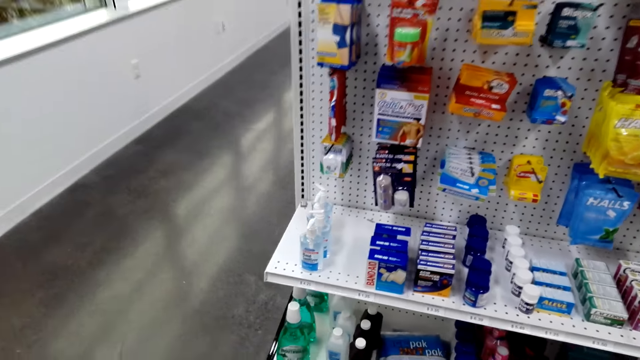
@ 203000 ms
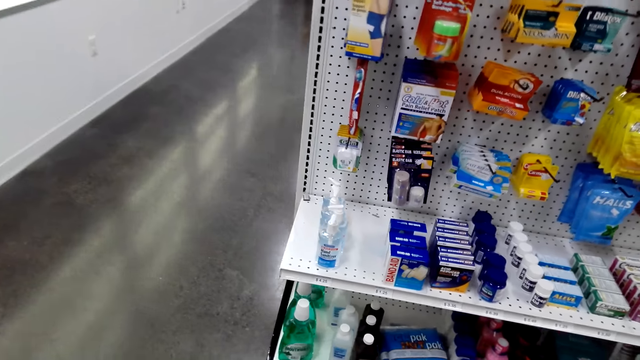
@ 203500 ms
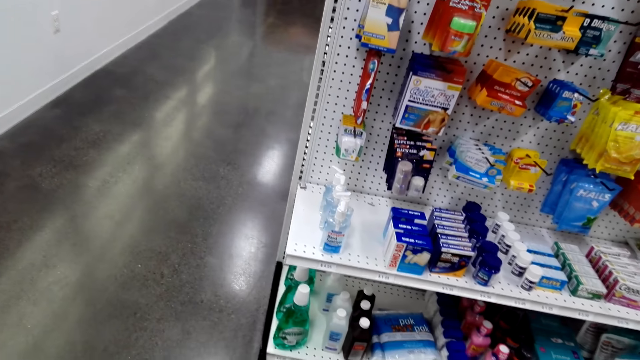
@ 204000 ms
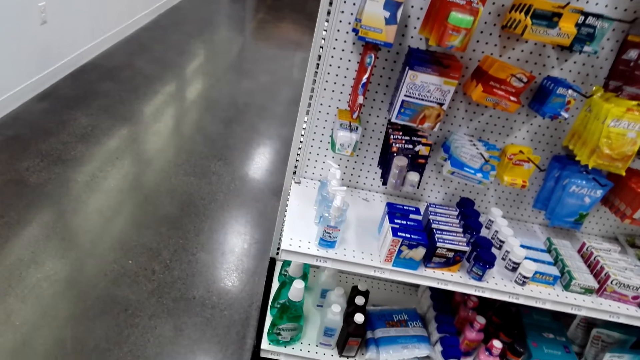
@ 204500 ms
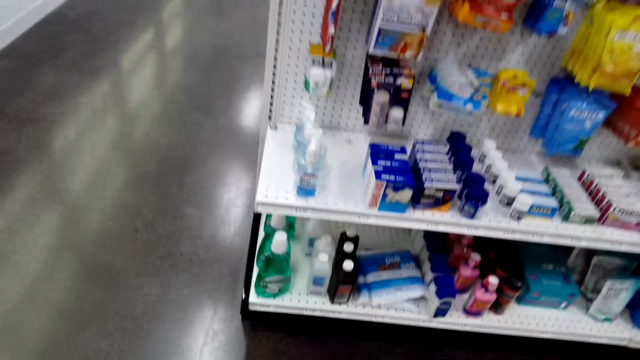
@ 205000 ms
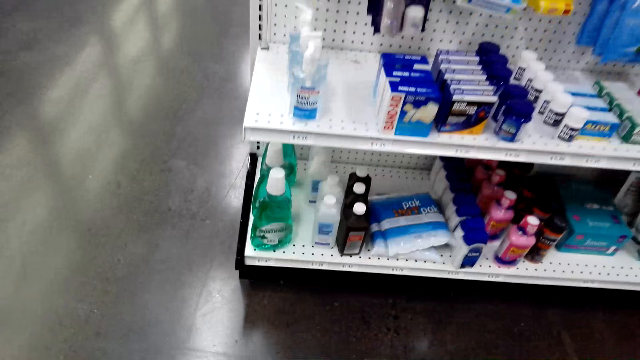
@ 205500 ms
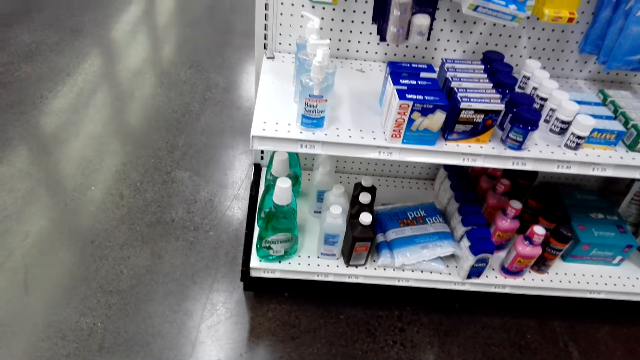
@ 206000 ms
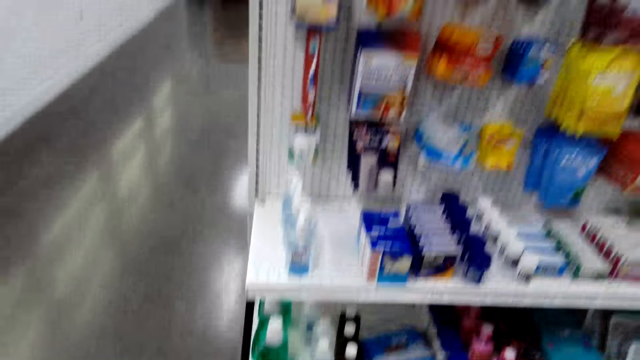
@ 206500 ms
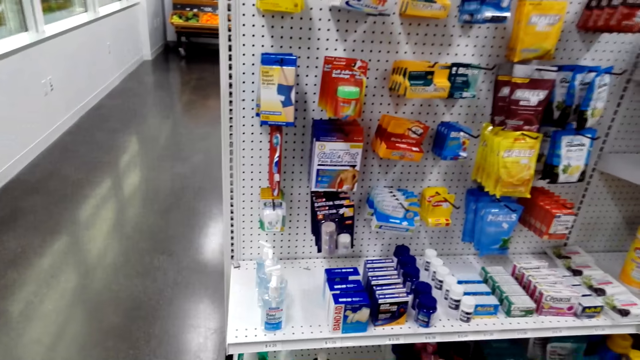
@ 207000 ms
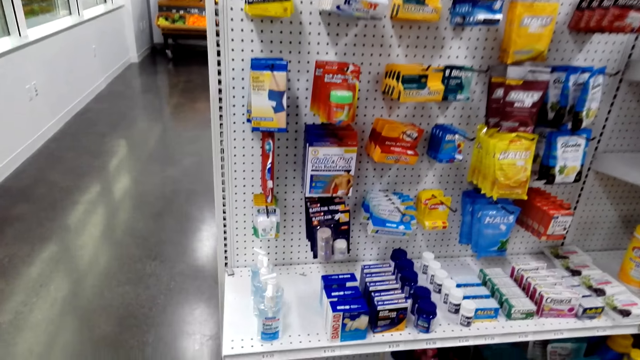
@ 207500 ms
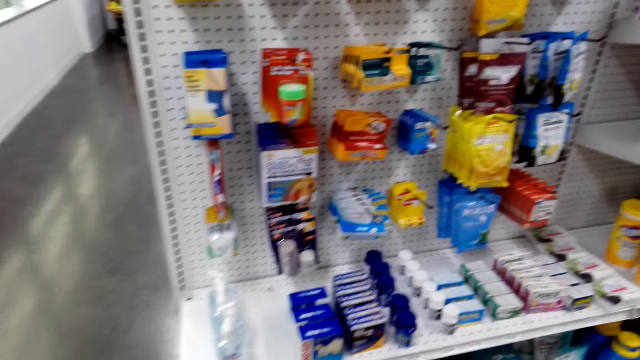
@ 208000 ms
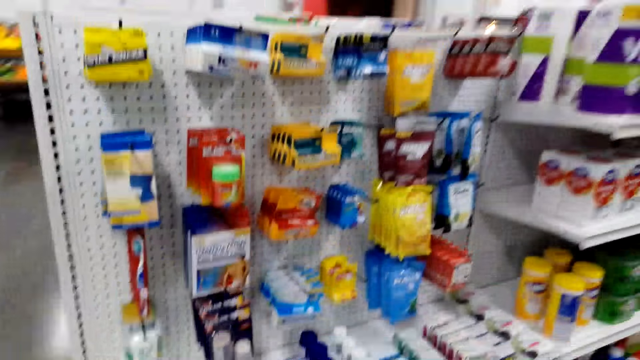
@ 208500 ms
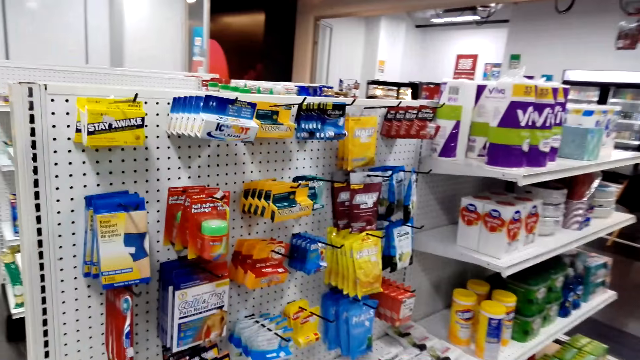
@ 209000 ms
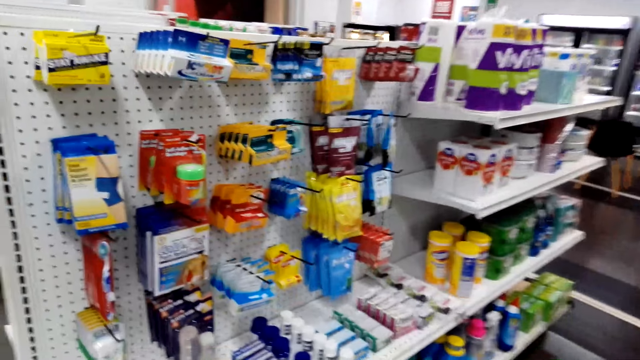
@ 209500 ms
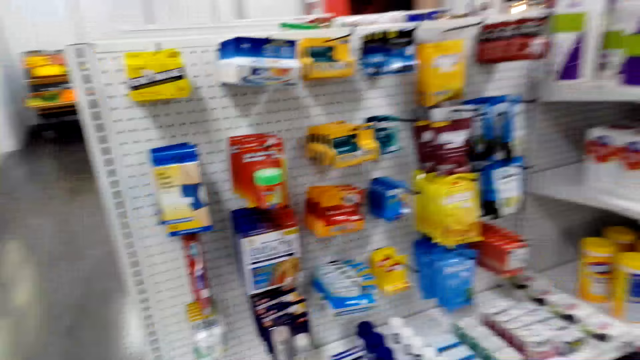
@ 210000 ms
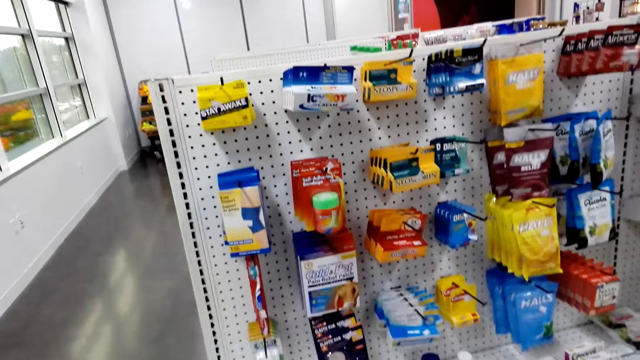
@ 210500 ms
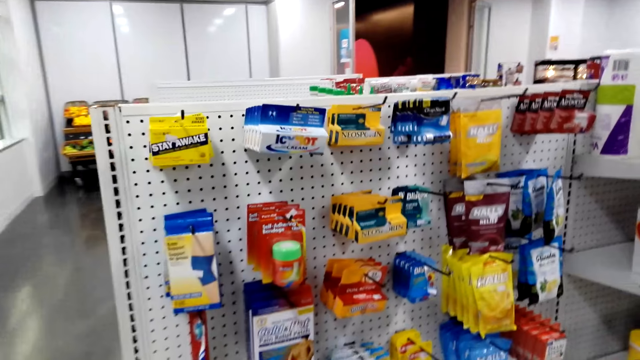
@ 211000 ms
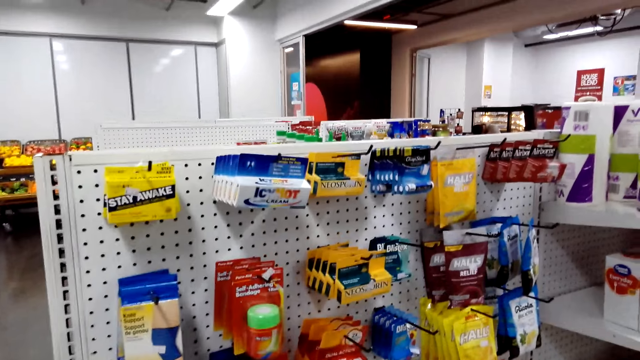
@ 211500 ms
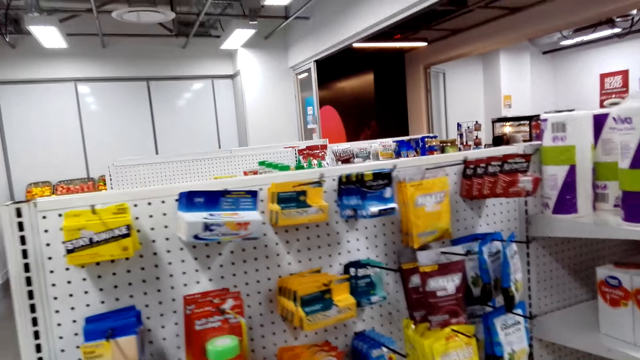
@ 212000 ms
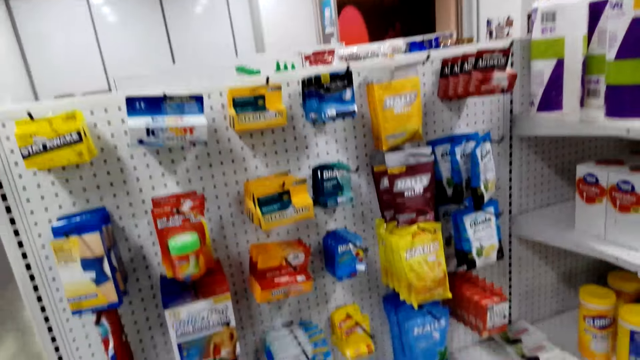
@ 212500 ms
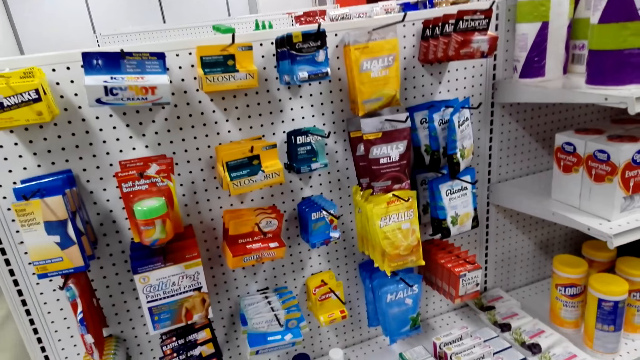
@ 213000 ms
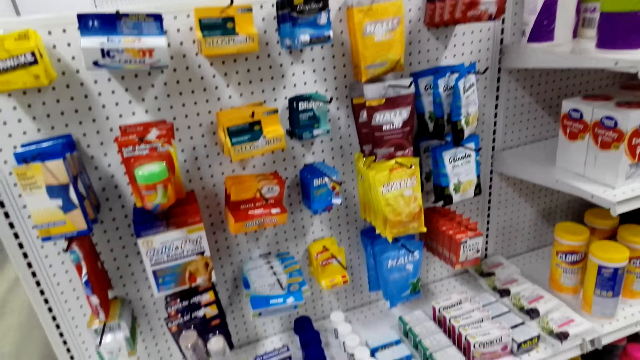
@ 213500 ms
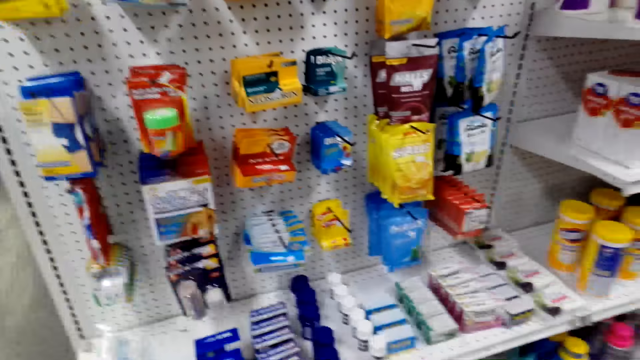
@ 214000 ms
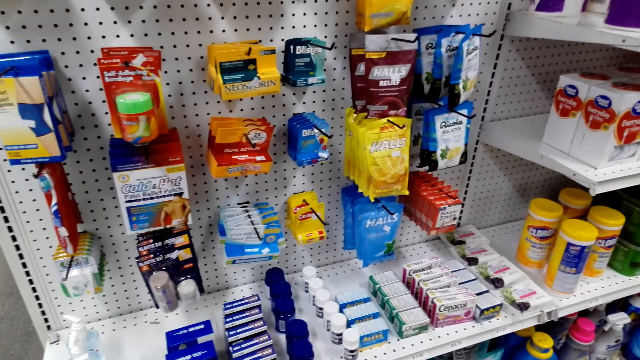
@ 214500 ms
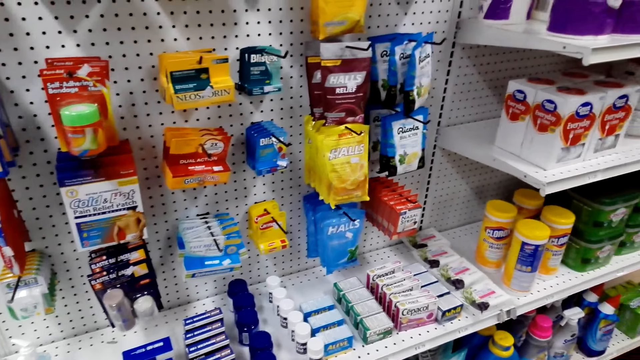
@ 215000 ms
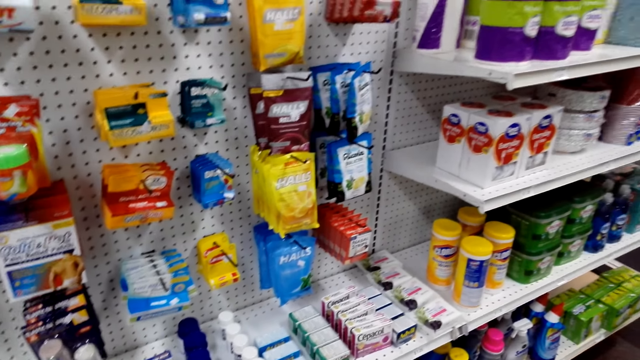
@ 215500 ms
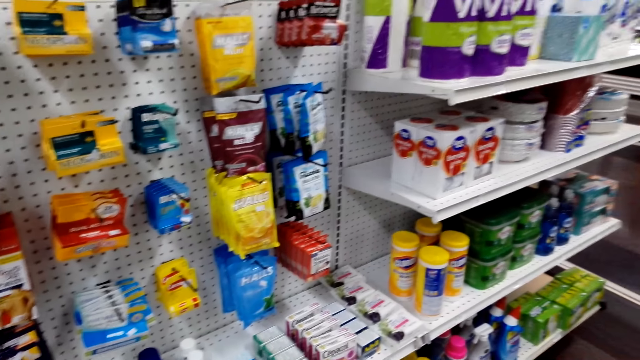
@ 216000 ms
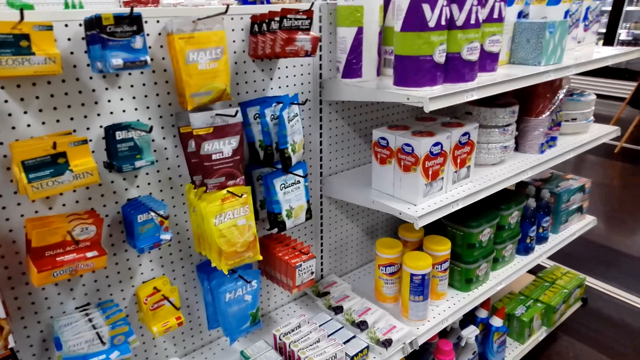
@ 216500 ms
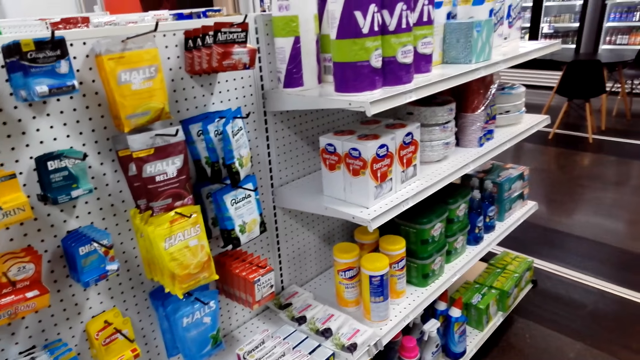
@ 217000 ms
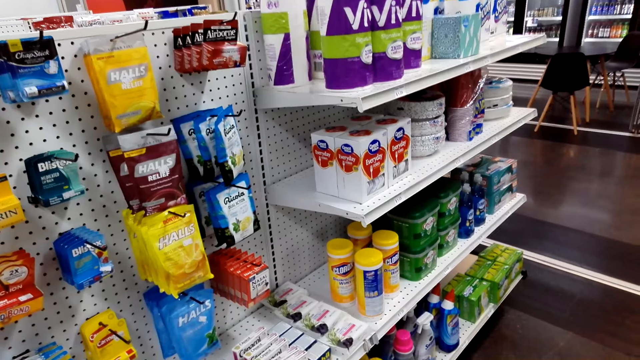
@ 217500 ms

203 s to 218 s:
The camera wearer looks at the items in the supermarket shelf. A woman talks to the camera wearer. The camera wearer looks at the items in the supermarket shelf. The woman talks to the camera wearer. The camera wearer looks at the items in the supermarket shelf and talks to the woman. They look at the items in the supermarket shelf. The woman talks to the camera wearer. The camera wearer looks at the items in the supermarket shelf and talks to the woman. They look at the items in the supermarket shelf. The woman talks to the camera wearer. The camera wearer looks at the items in the supermarket shelf and talks to the woman.

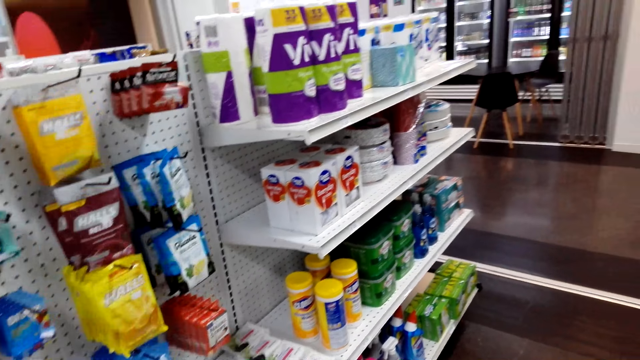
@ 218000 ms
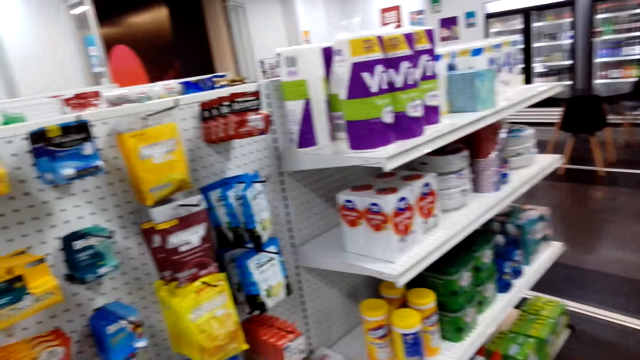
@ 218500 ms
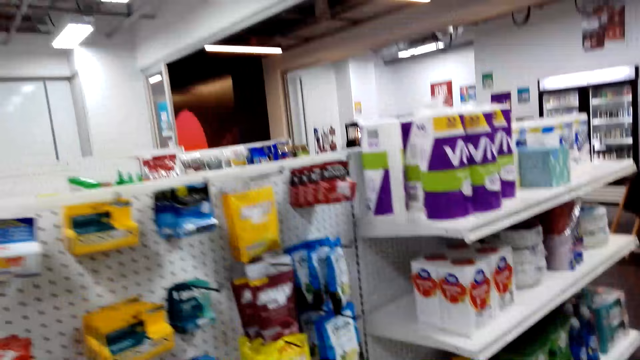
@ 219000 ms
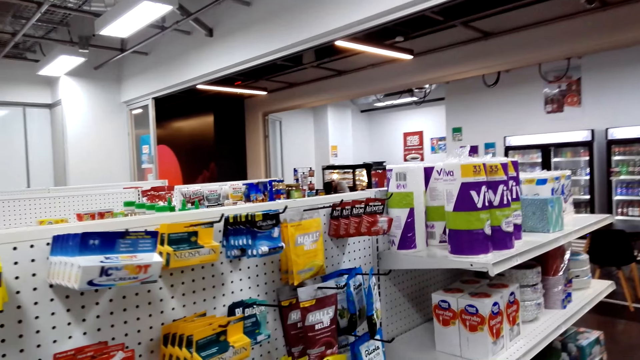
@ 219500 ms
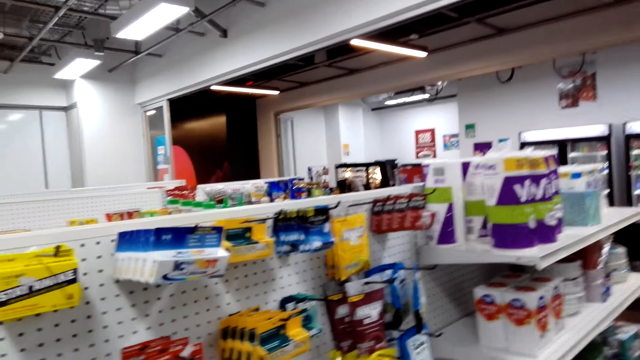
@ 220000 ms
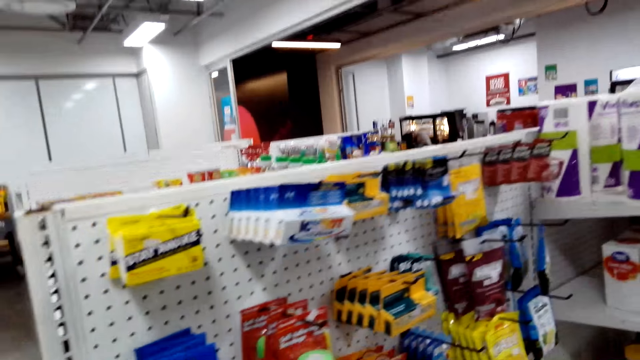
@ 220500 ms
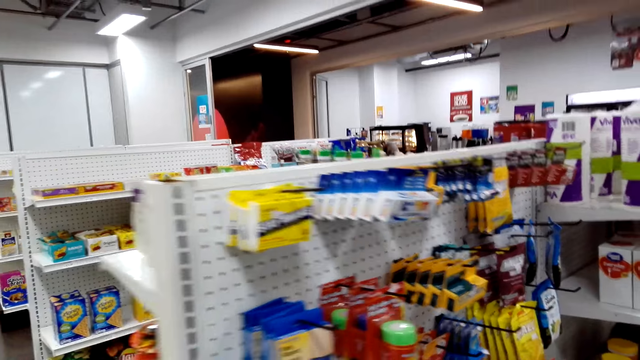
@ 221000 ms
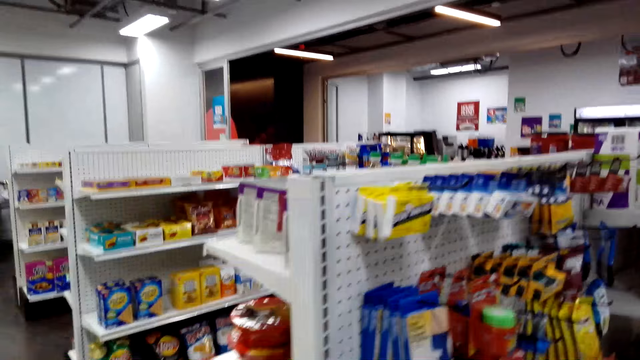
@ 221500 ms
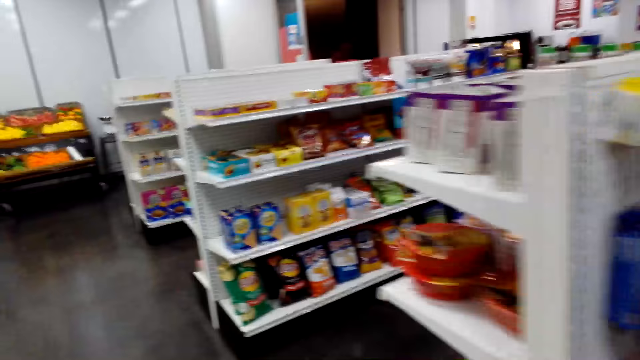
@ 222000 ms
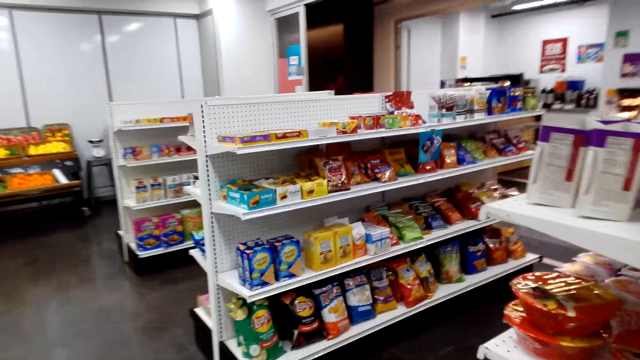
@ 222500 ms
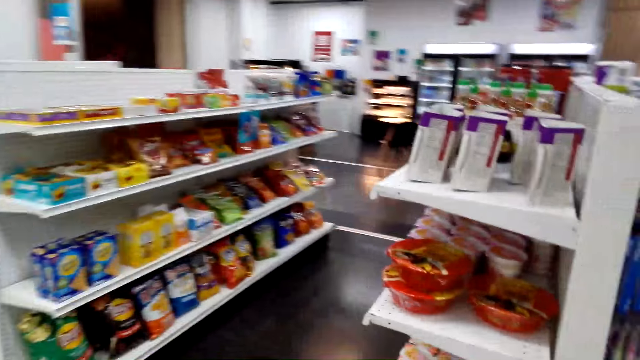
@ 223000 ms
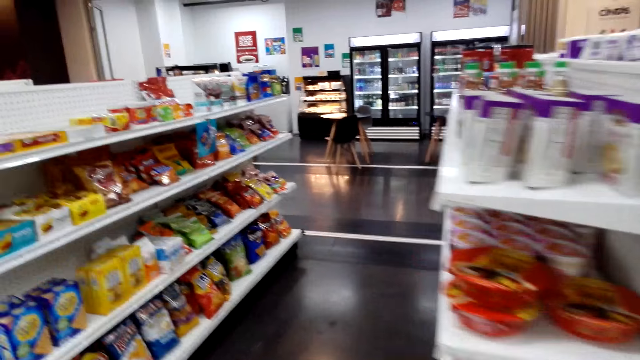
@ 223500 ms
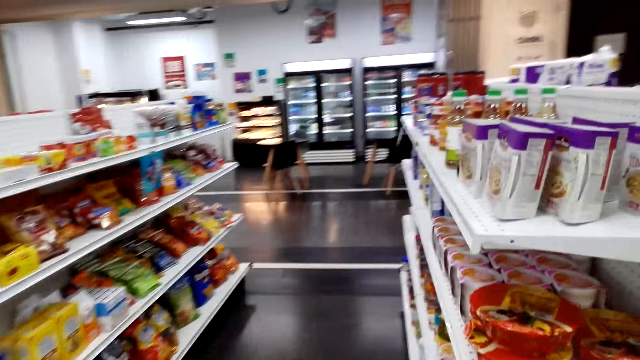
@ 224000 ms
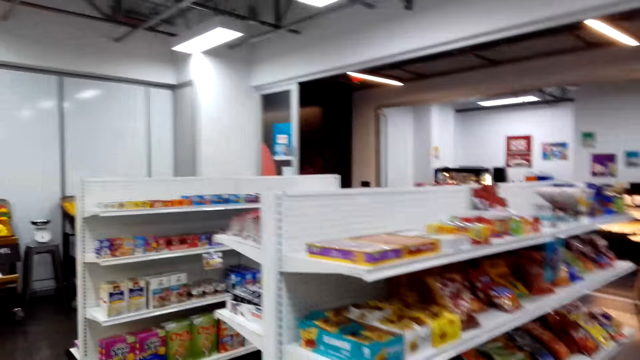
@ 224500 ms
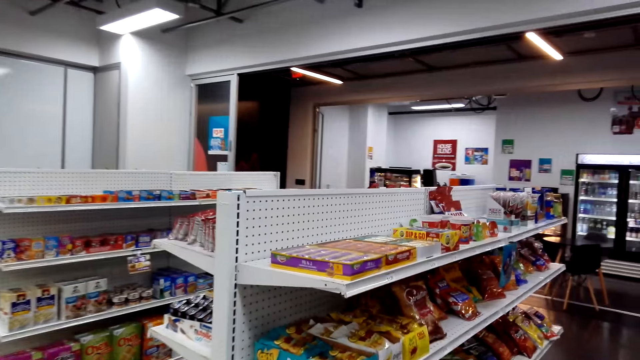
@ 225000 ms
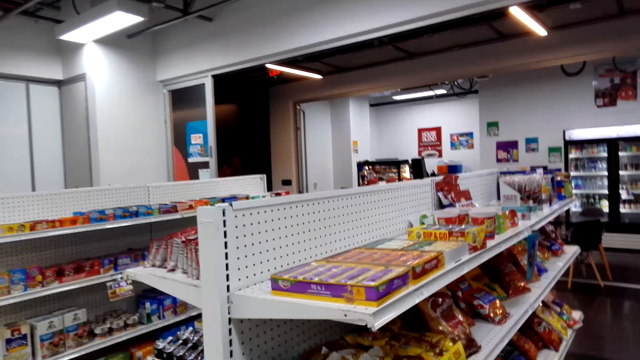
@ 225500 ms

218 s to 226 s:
The camera wearer talks to a woman and walks. They walk again and look around.
